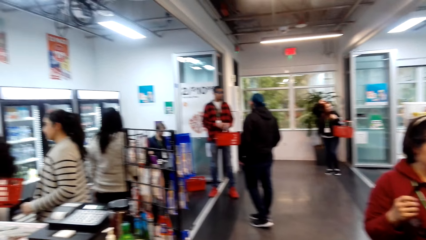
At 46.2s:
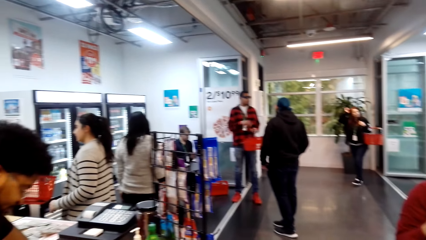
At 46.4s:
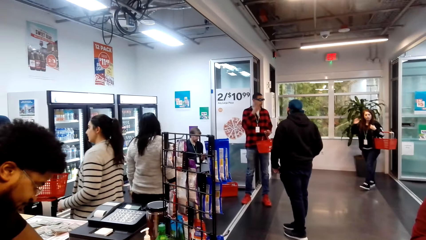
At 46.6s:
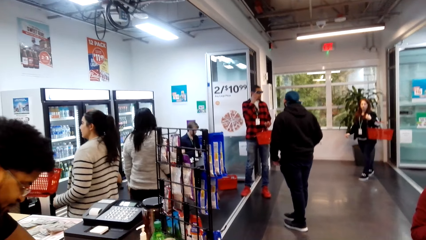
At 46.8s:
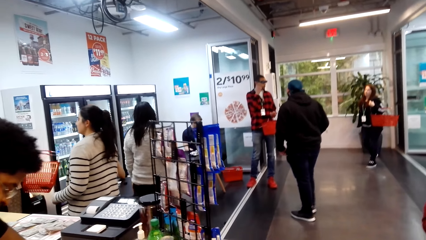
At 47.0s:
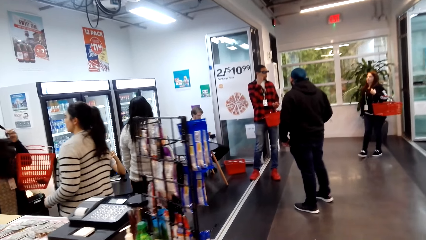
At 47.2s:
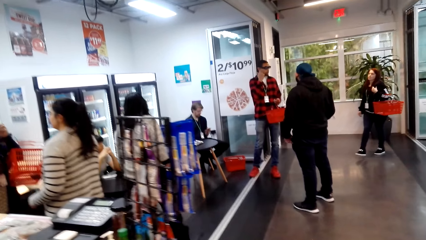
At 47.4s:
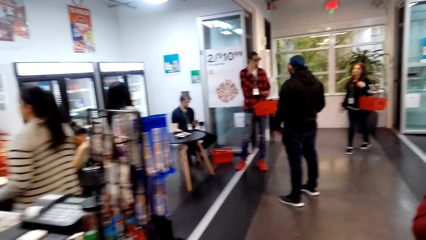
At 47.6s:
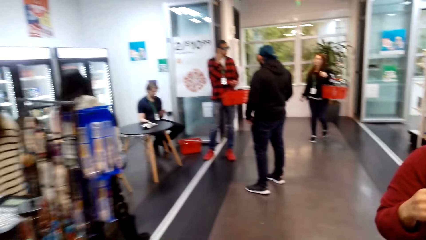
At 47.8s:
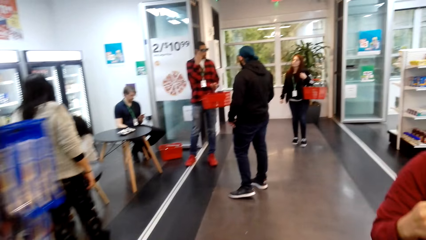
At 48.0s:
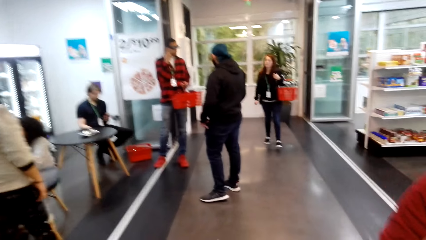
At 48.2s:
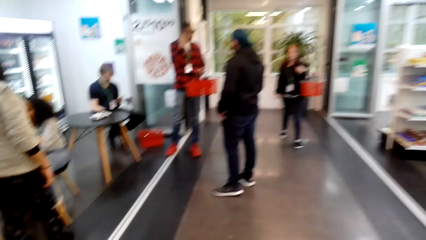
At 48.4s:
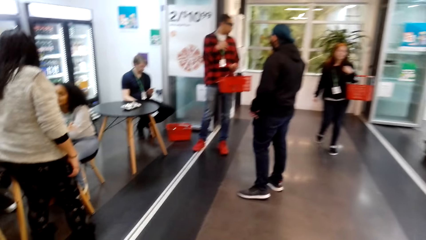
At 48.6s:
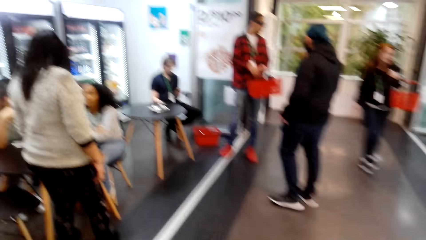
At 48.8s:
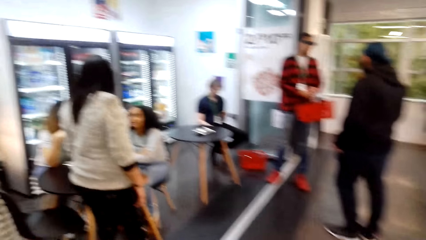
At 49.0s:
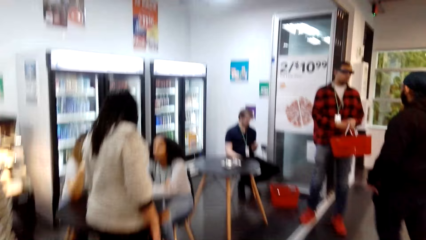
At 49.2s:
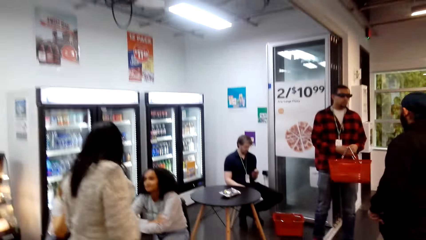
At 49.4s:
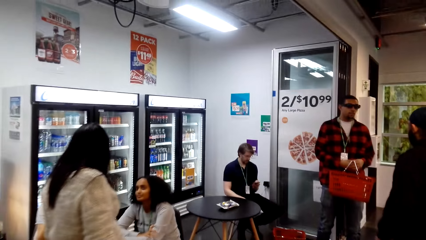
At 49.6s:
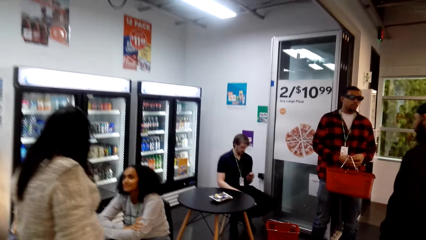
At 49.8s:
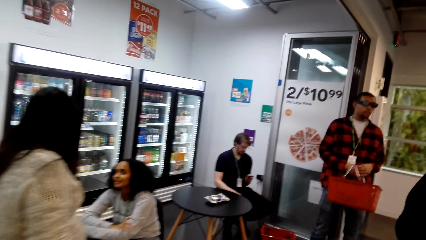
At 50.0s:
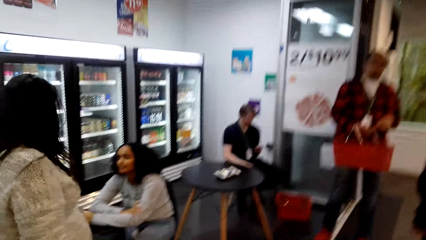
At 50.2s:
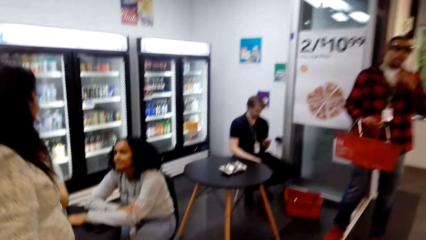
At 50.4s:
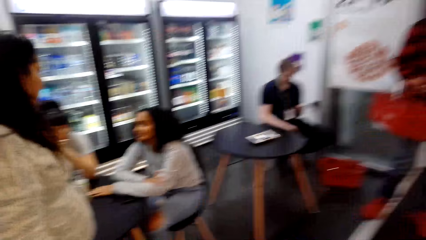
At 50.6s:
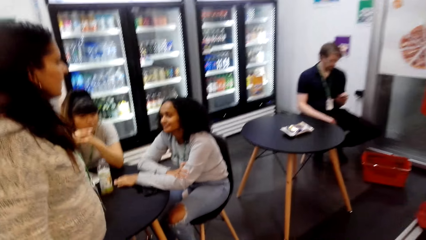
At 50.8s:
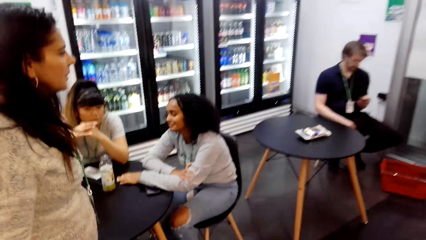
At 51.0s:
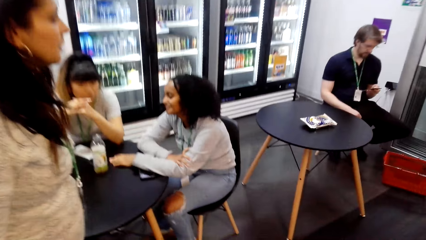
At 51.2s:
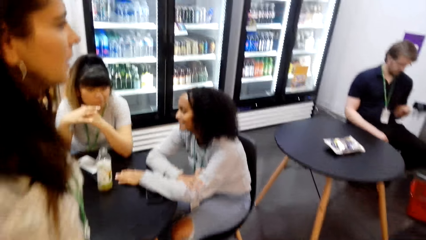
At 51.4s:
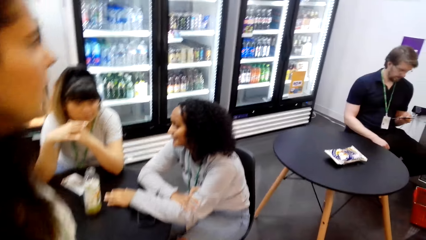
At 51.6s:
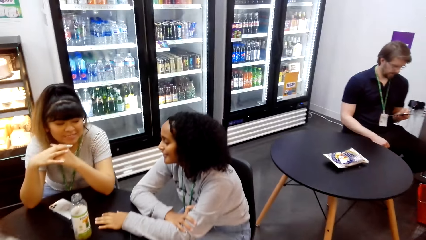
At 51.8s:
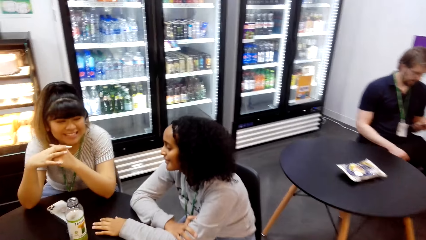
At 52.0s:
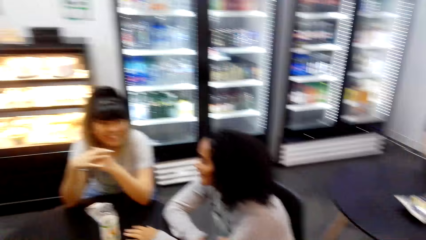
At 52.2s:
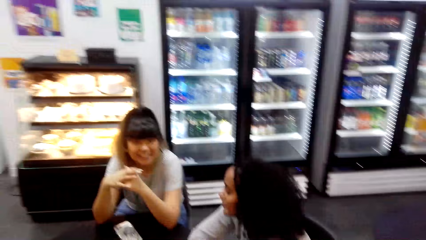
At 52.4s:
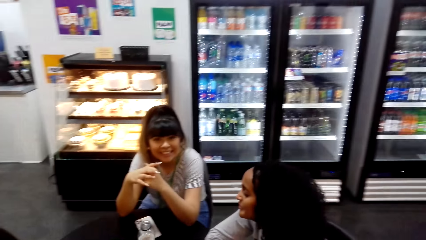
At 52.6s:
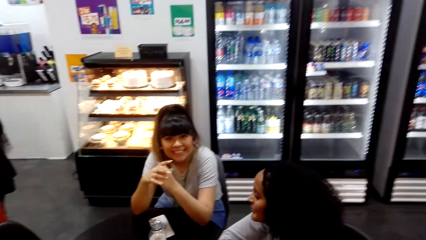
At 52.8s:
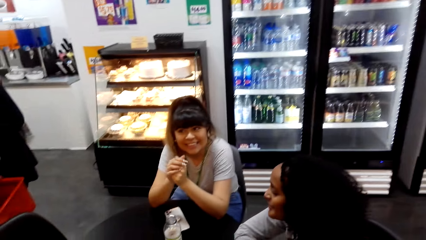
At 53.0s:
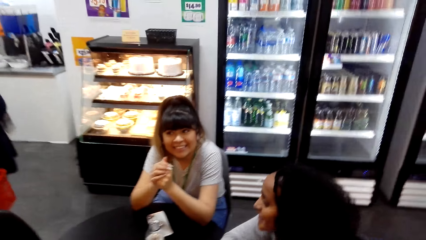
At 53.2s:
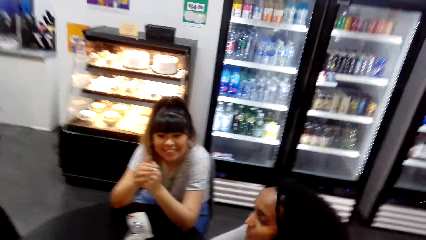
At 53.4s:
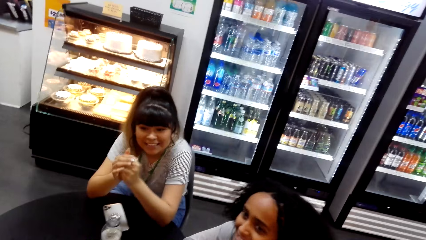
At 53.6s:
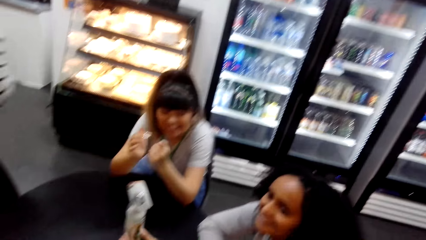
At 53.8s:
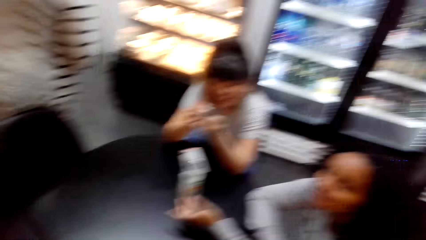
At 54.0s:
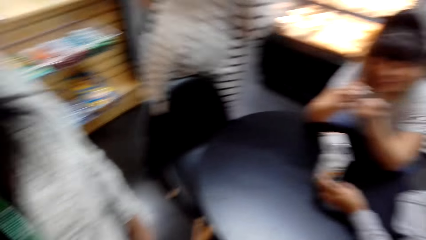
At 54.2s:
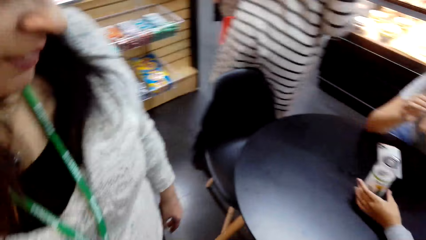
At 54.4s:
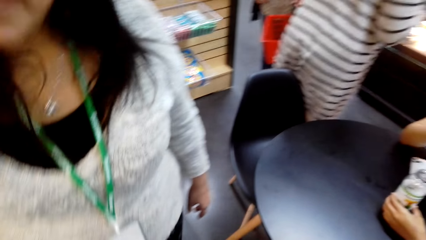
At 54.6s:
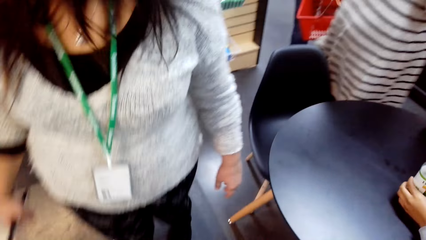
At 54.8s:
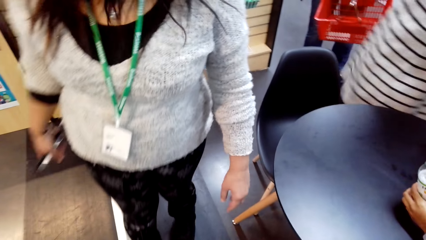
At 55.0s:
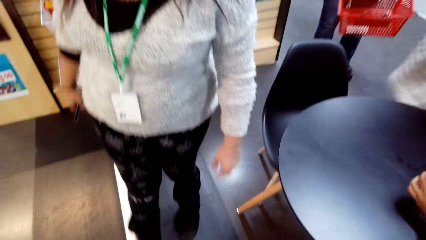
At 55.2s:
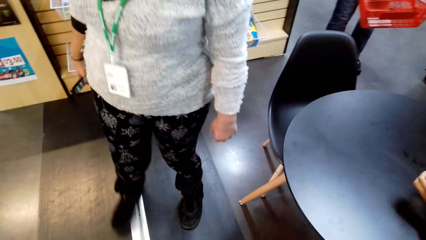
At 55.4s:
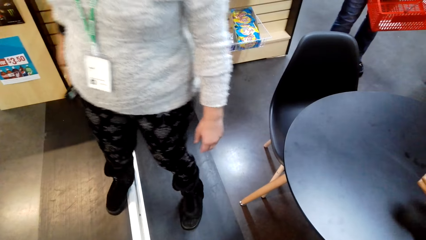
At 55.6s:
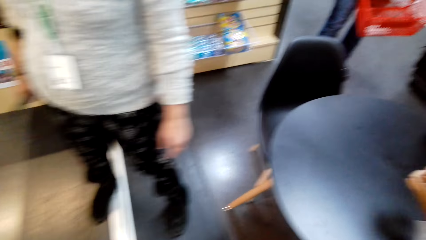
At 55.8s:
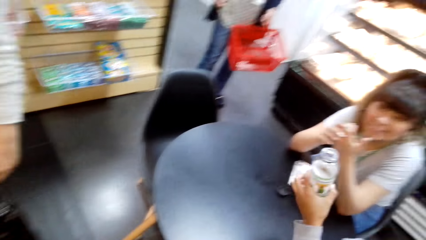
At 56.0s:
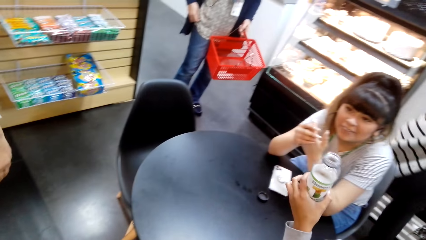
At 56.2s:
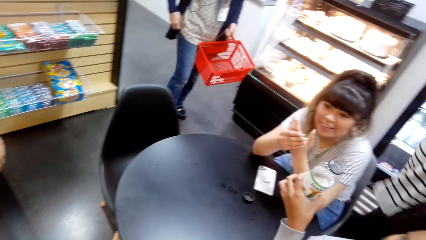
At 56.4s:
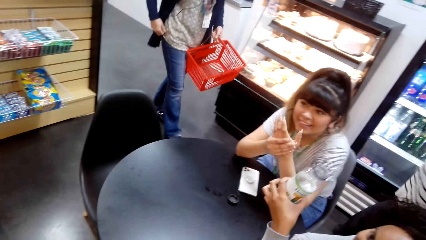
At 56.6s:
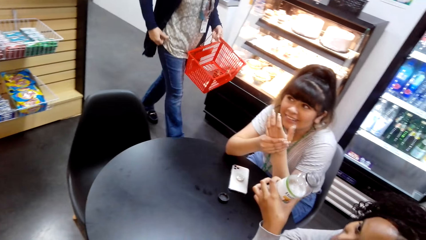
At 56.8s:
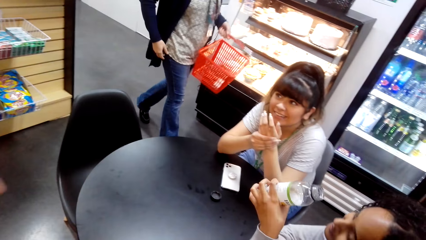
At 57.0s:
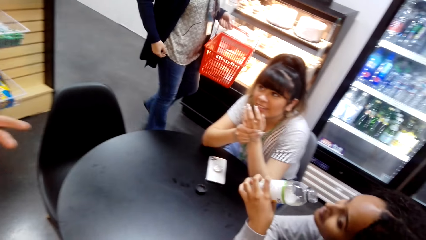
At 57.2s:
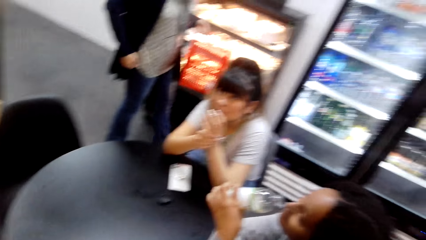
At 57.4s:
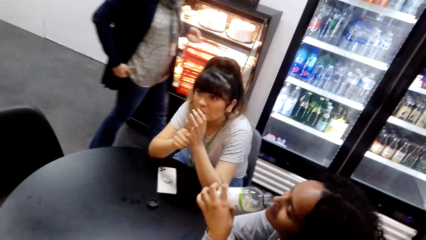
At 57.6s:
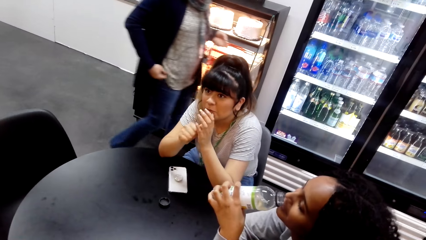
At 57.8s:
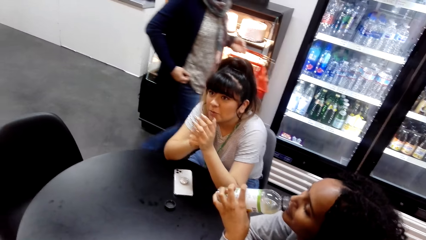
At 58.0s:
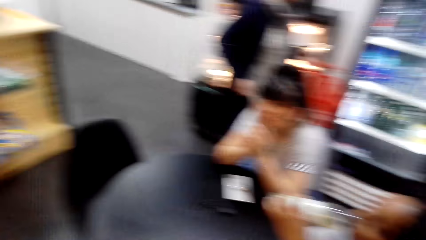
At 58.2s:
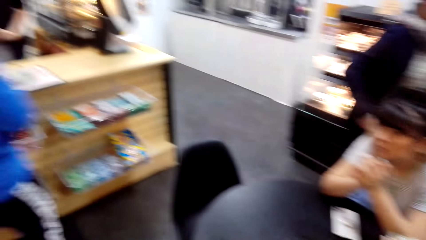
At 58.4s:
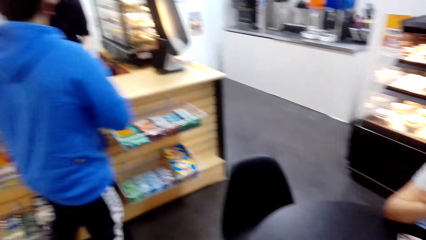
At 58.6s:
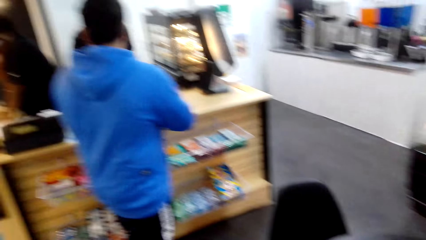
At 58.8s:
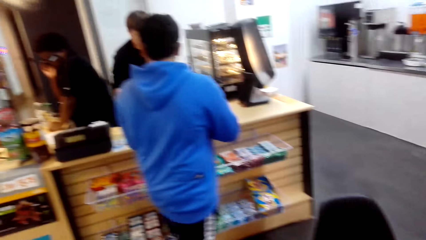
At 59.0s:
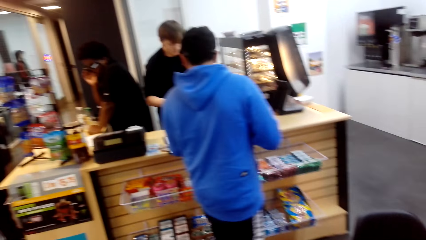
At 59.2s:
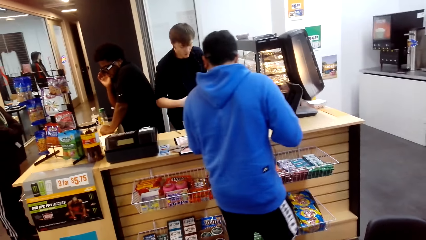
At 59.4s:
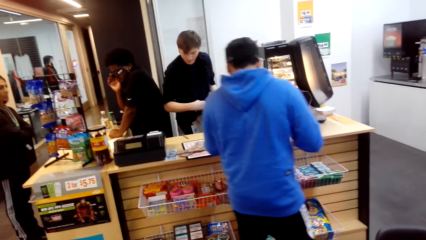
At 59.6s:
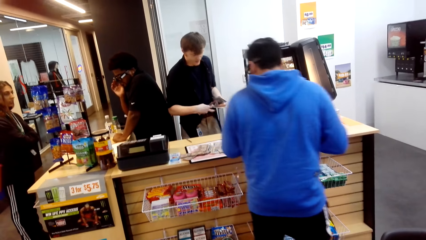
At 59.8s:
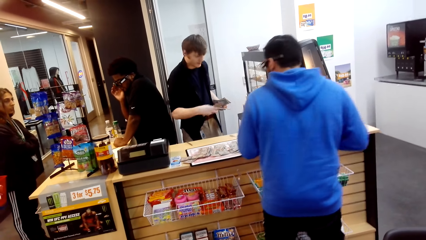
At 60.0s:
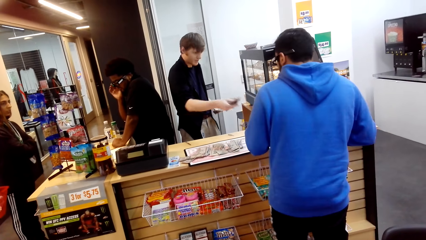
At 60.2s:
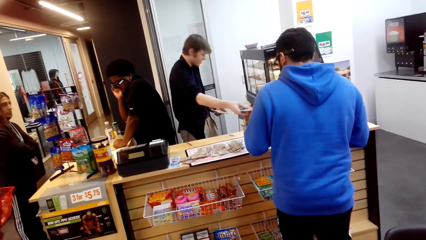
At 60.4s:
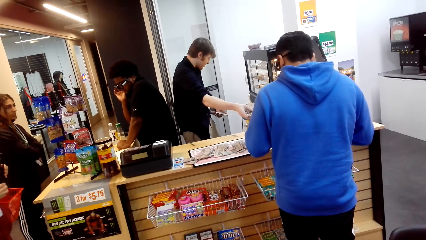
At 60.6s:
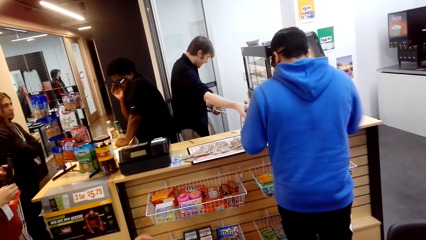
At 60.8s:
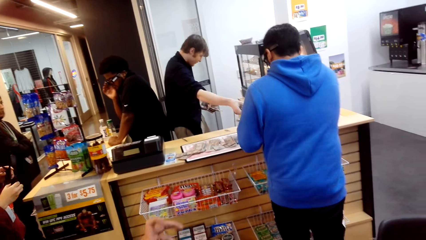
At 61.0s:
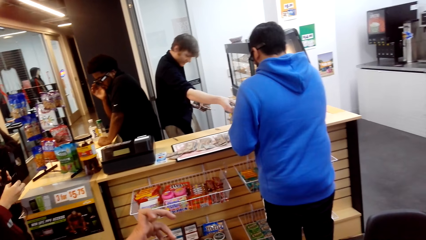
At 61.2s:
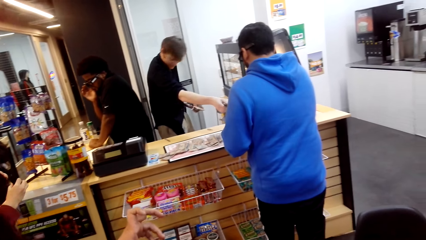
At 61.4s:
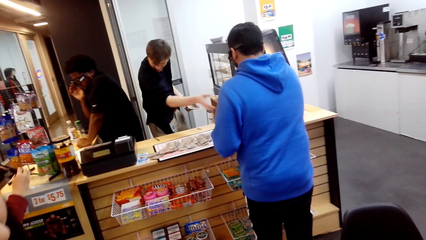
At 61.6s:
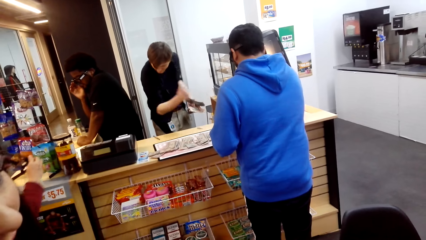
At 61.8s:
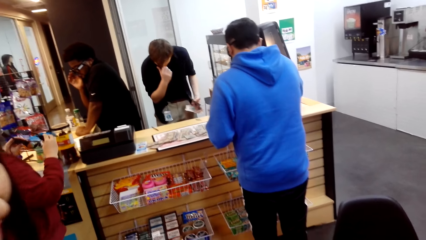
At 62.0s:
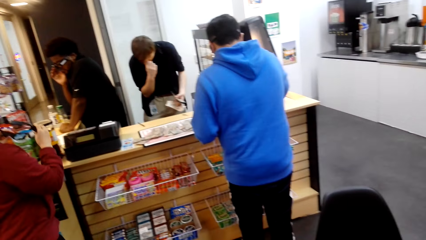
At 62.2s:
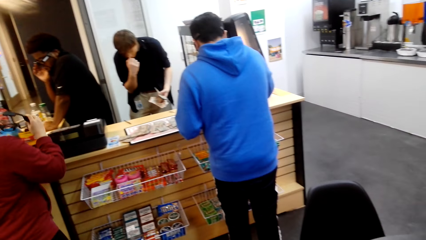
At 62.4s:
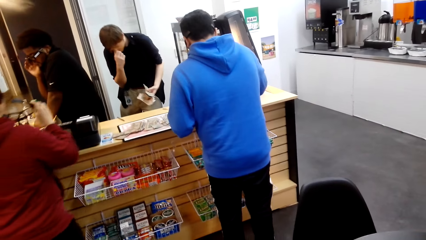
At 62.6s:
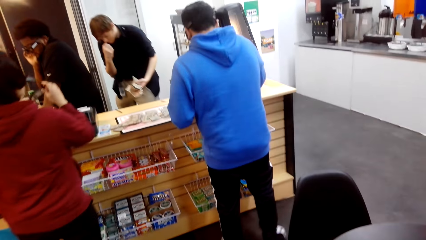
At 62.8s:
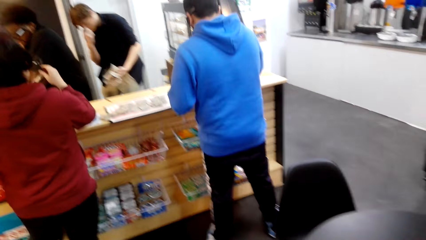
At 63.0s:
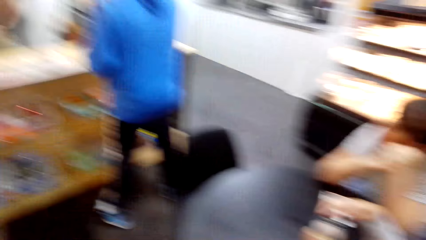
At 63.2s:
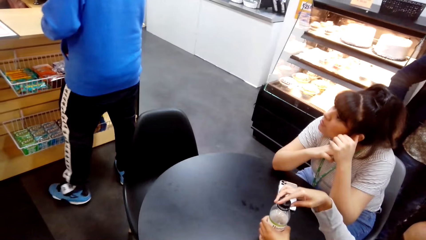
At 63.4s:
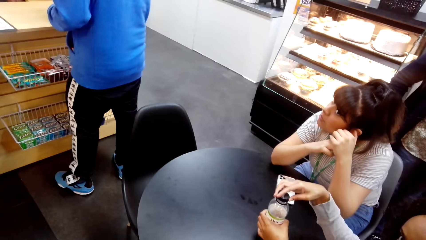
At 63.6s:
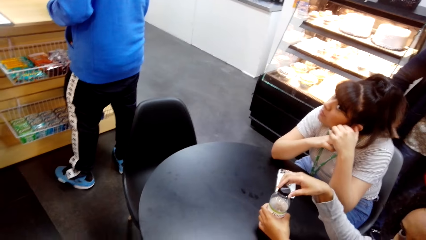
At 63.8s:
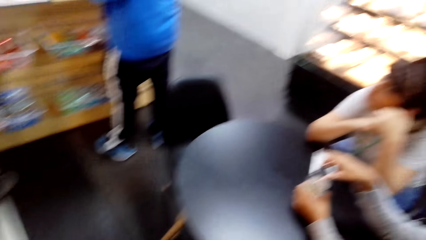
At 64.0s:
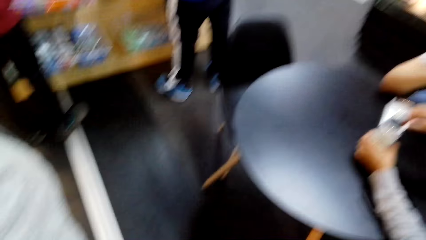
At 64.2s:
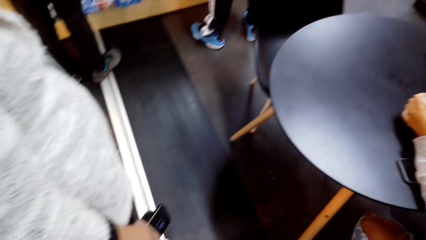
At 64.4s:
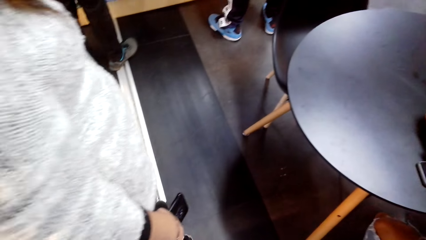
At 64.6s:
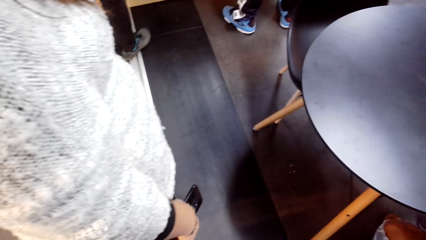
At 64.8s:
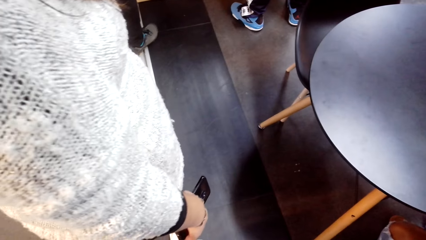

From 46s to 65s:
The camera wearer looks around the room. They walk around in the supermarket. They look around in the supermarket. They stare at the counter.
